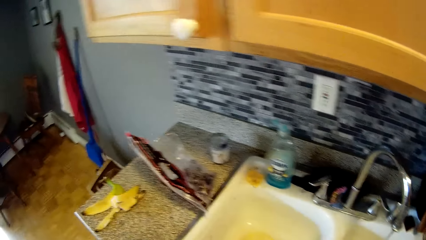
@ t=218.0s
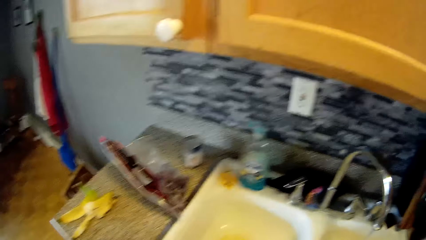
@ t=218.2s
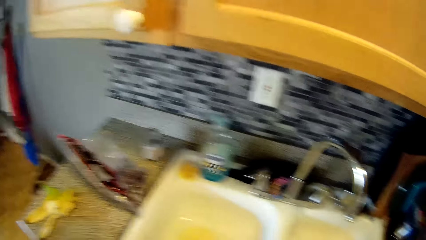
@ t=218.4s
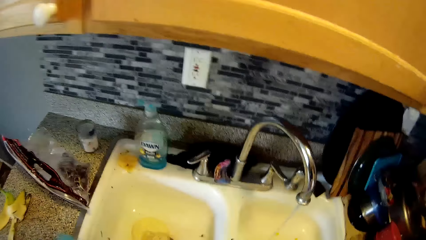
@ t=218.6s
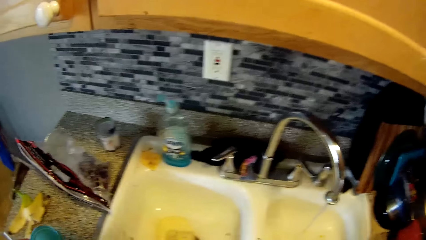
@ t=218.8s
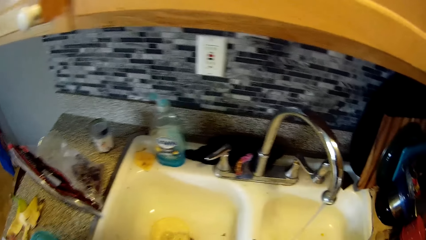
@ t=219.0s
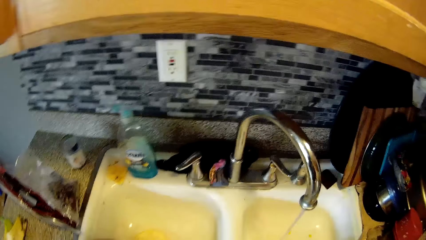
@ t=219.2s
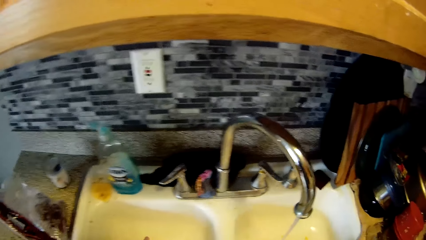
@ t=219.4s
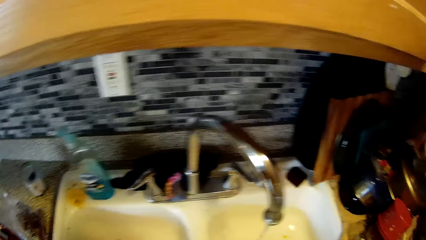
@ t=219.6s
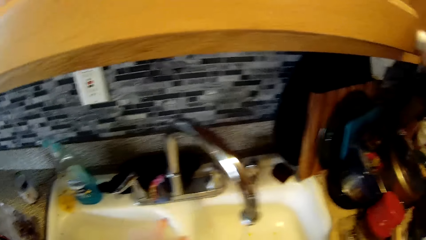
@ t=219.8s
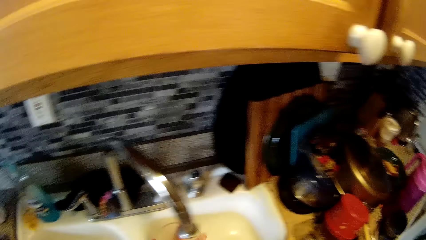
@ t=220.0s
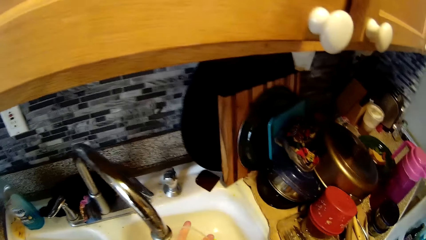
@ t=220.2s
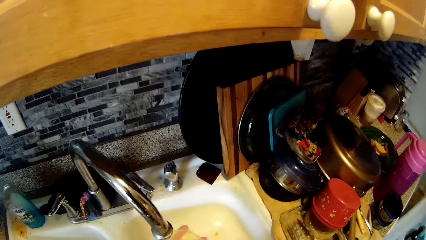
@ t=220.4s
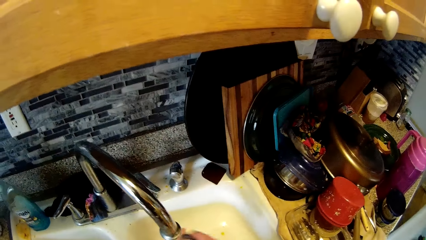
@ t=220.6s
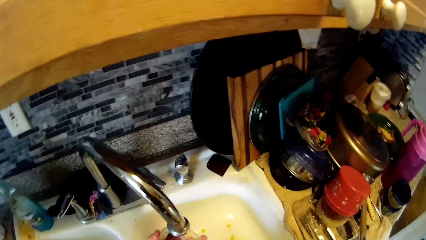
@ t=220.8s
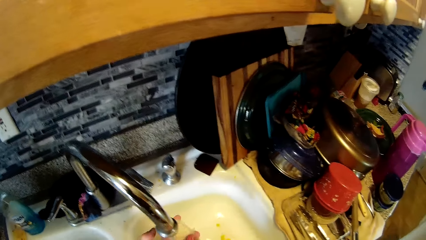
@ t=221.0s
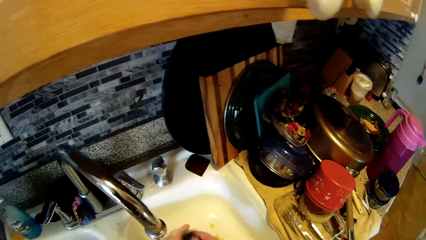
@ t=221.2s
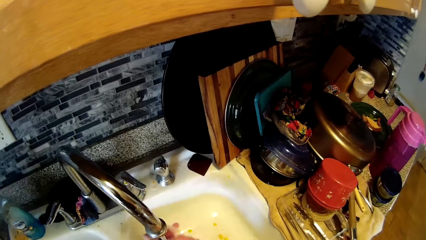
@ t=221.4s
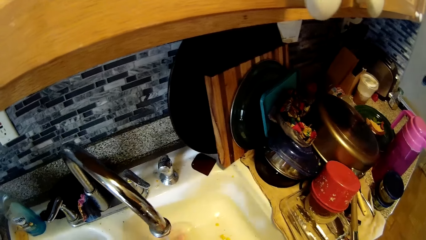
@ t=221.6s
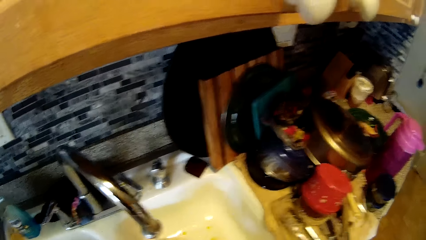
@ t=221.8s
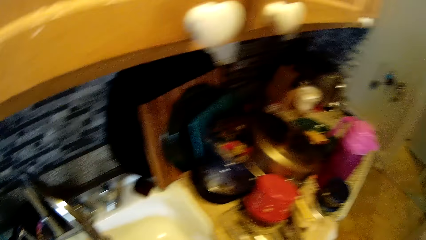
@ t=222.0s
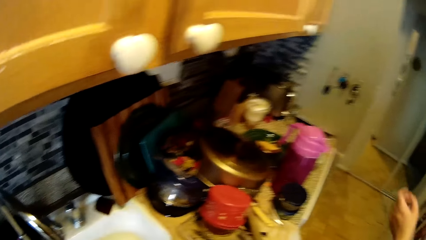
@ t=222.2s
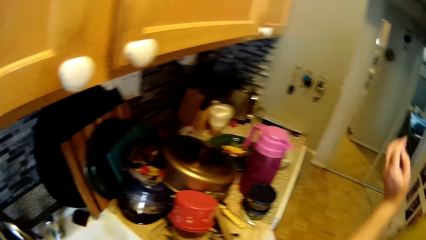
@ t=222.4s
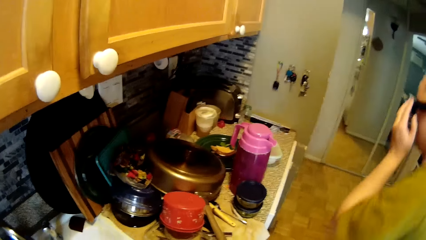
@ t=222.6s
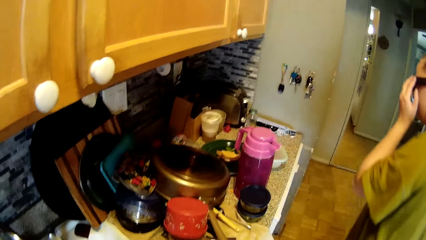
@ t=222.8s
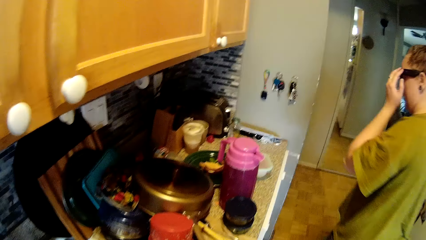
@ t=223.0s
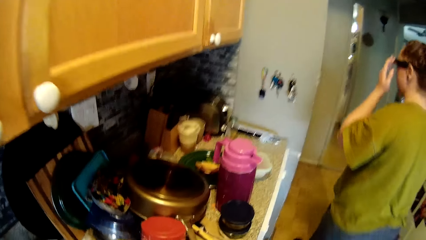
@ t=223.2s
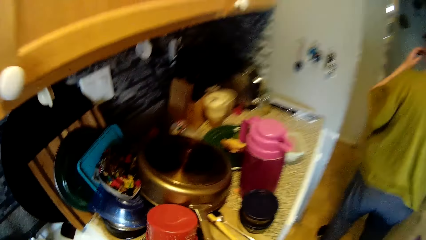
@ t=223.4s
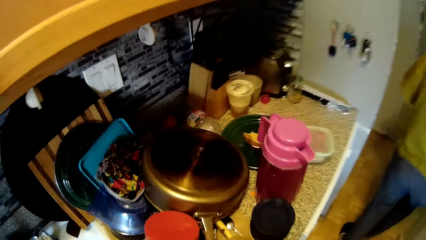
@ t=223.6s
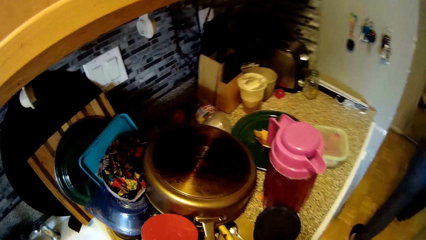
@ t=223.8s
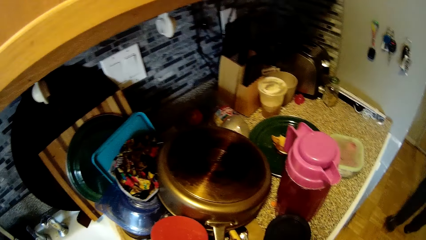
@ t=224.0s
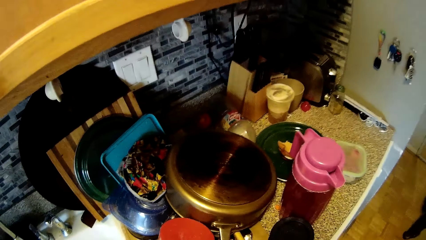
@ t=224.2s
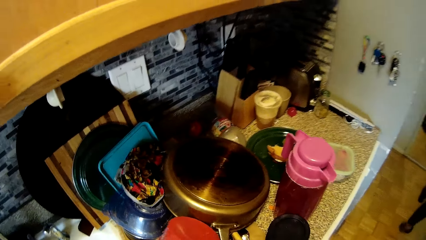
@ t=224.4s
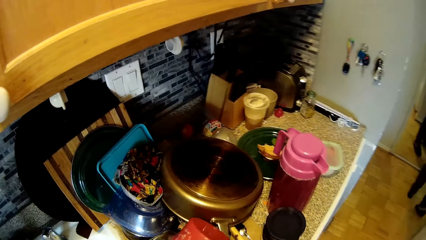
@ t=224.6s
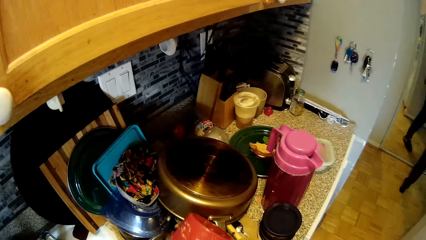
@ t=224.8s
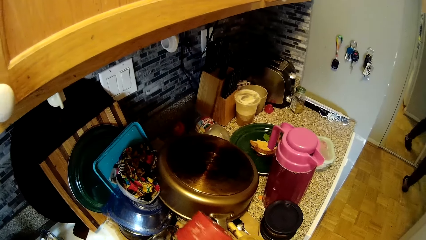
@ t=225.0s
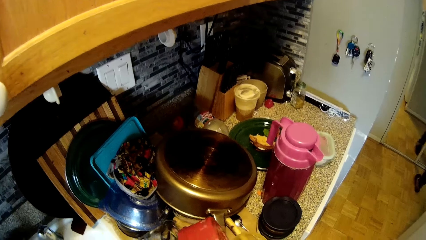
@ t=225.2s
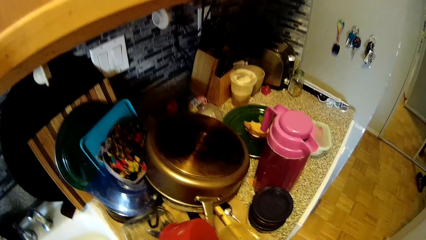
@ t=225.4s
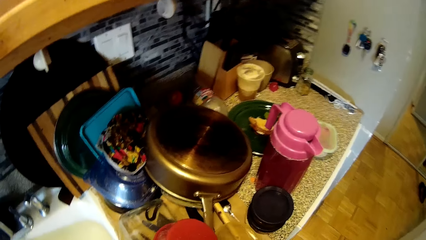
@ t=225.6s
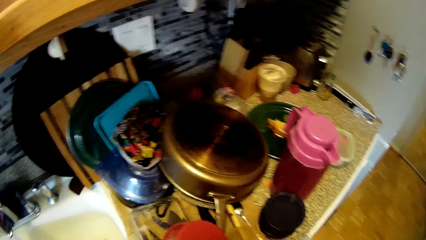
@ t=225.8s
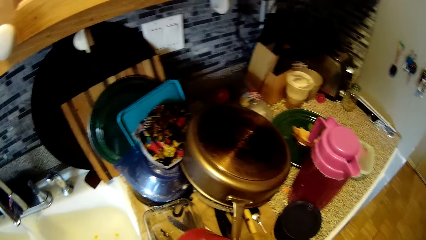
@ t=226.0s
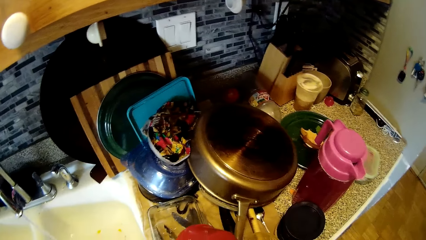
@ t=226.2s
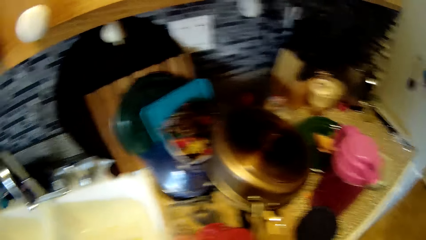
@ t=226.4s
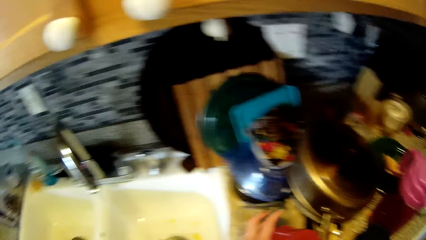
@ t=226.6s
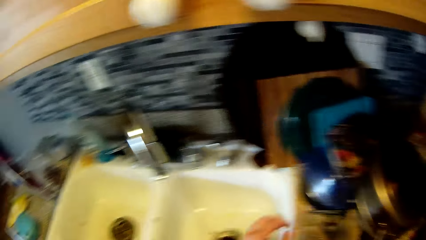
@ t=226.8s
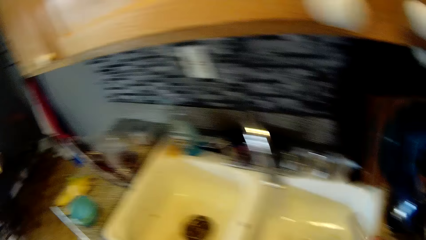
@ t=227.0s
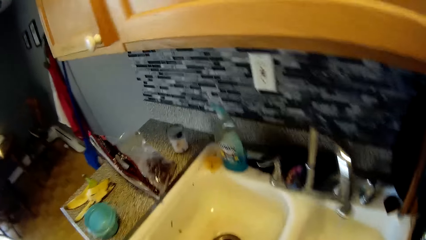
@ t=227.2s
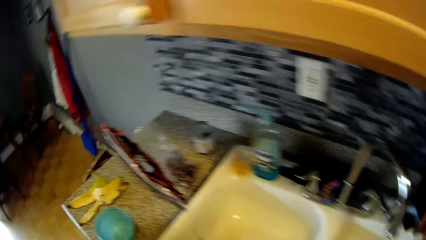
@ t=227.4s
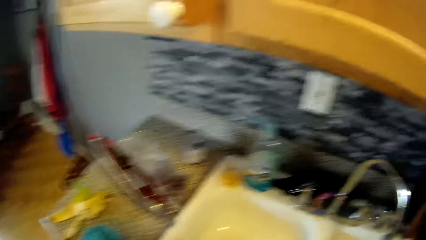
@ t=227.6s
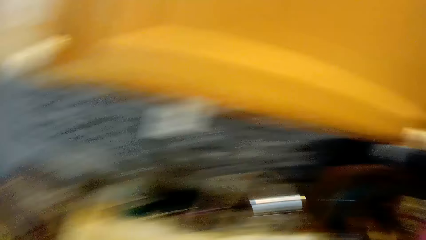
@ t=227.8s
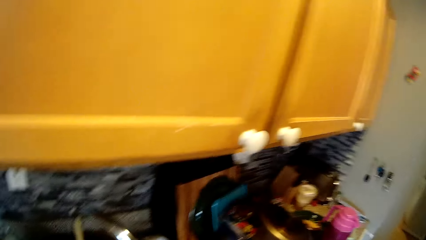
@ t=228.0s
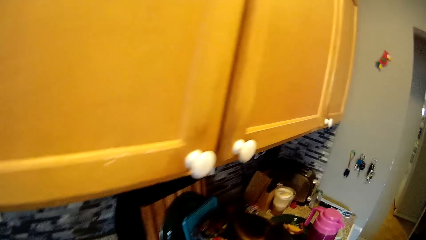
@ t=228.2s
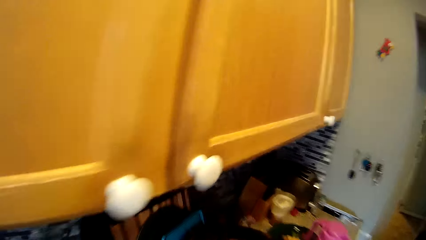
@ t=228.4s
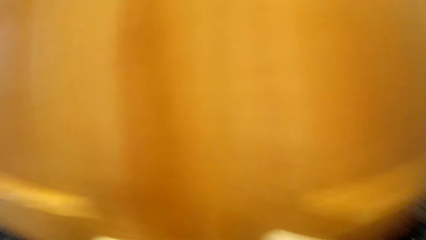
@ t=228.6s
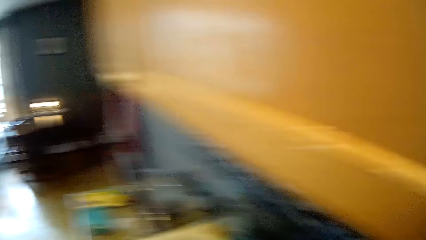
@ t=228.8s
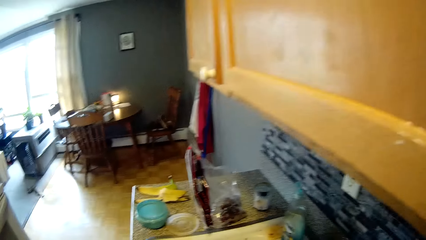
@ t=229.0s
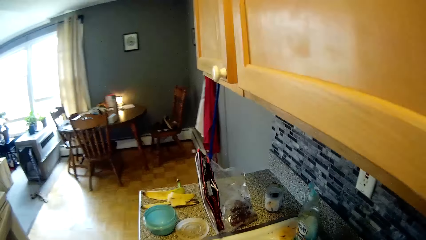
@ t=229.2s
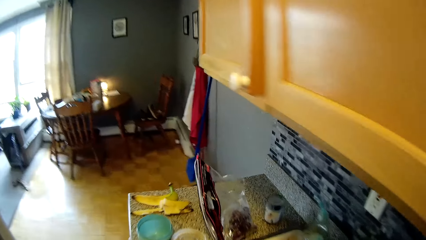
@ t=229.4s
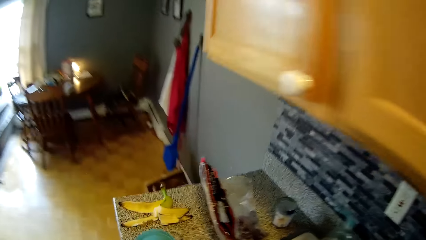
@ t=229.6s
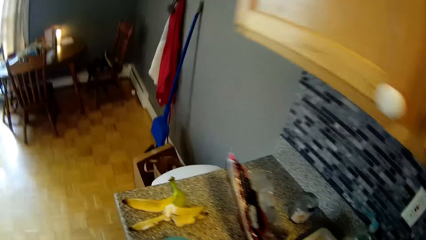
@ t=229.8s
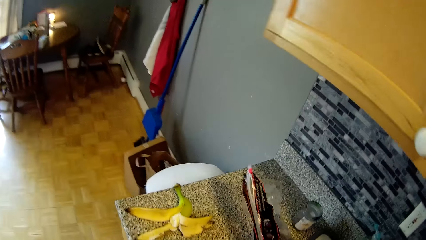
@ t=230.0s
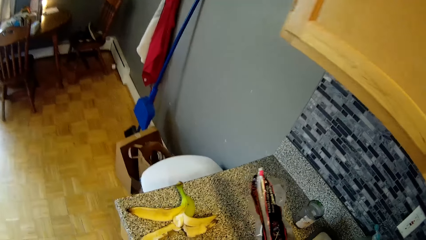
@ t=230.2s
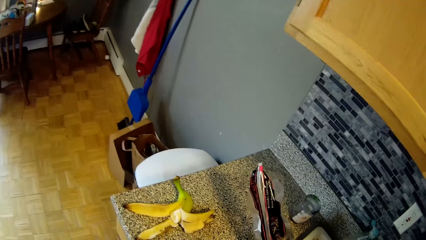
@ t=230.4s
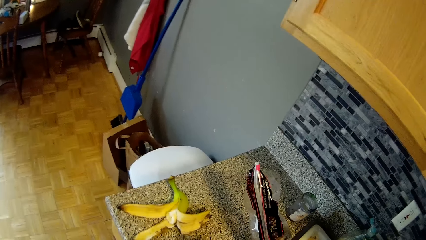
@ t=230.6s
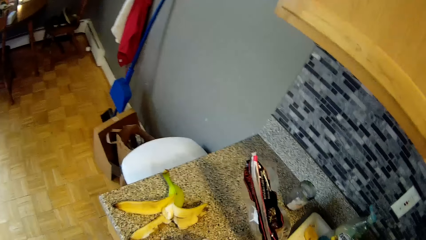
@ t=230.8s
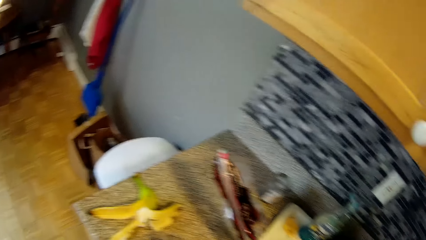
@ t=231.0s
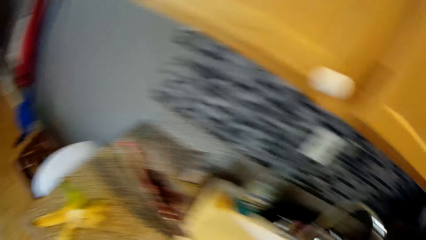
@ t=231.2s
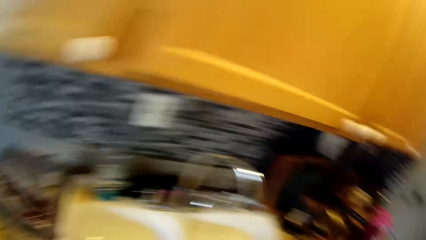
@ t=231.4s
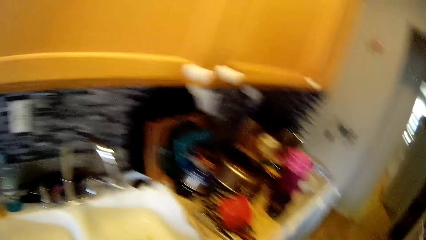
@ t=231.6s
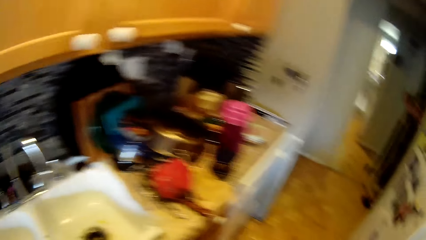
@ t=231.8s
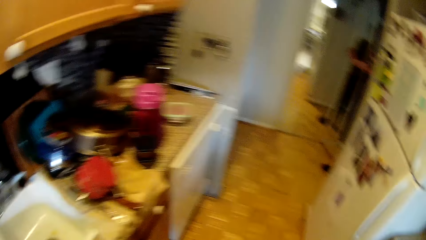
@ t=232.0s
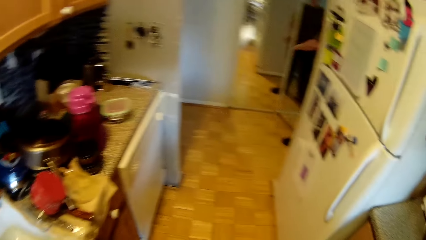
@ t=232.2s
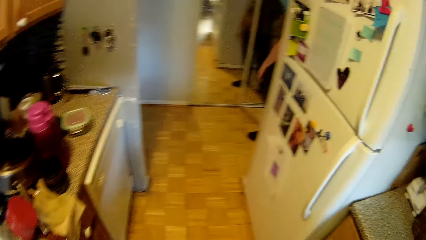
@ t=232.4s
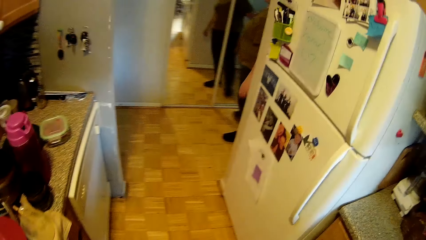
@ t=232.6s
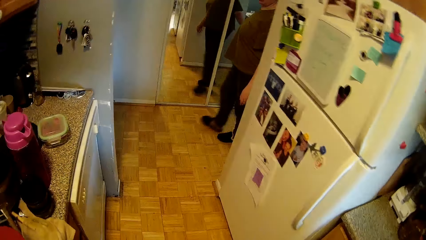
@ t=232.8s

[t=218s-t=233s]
The camera wearer washes the bowl with both hands. The woman raises her left hand, walks past the camera wearer, and touches her glasses. The camera wearer talks to the woman. They pick up a tin.
